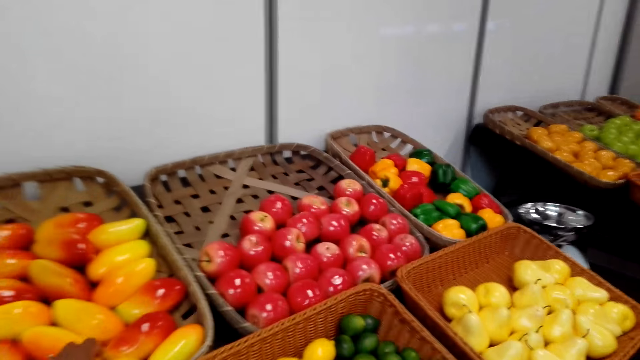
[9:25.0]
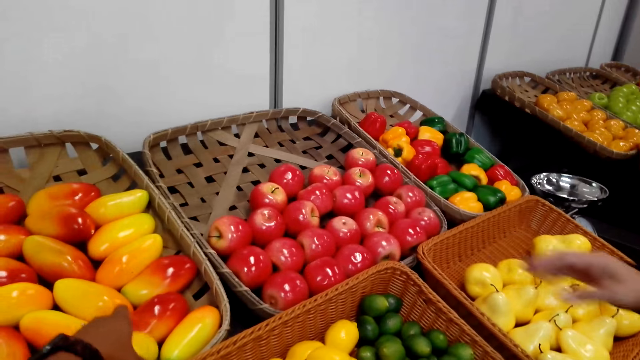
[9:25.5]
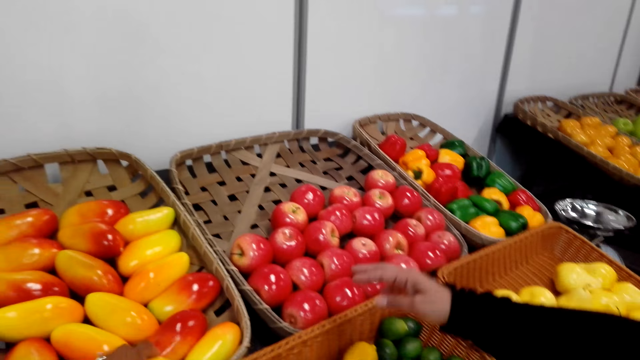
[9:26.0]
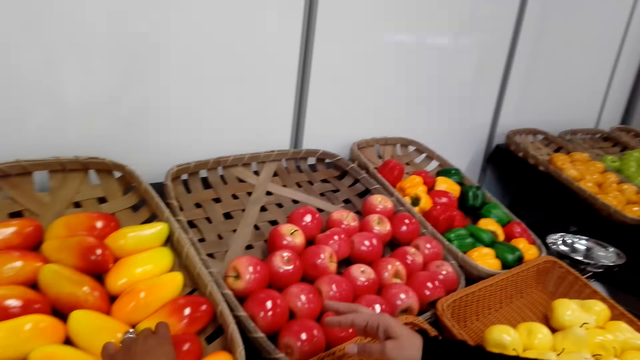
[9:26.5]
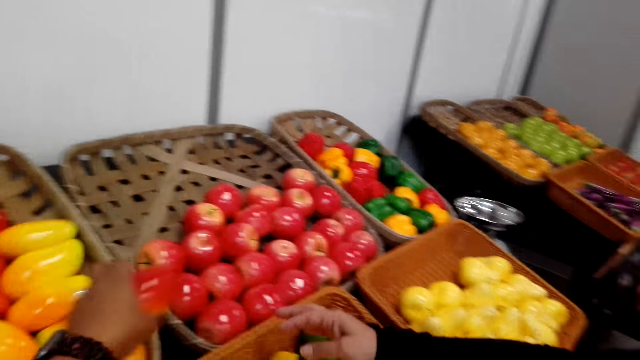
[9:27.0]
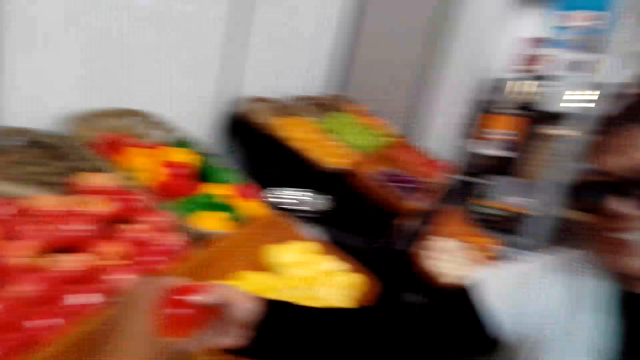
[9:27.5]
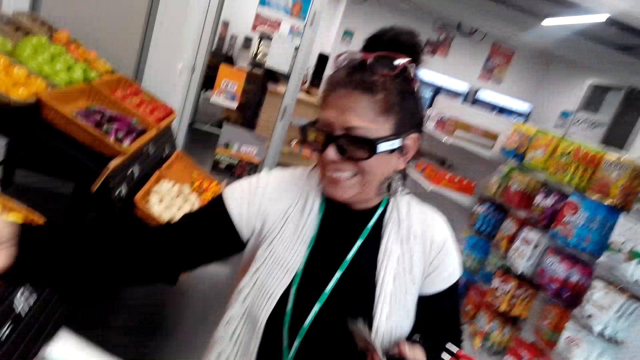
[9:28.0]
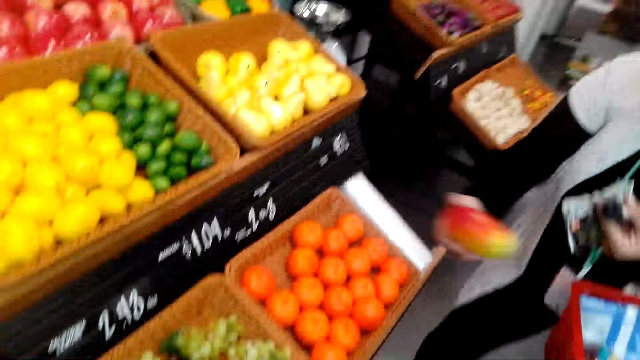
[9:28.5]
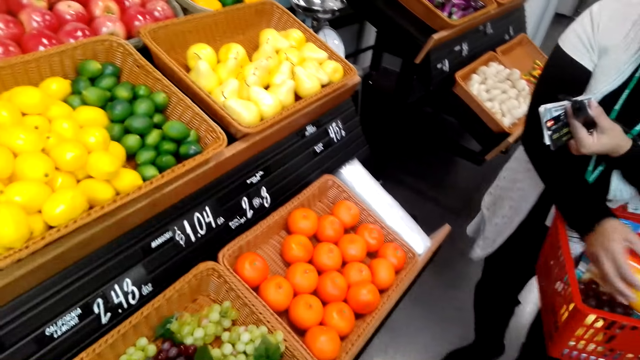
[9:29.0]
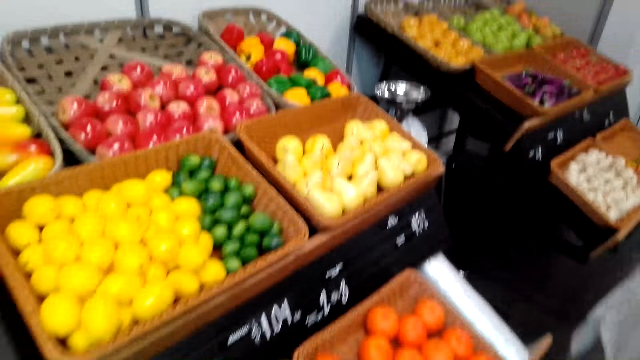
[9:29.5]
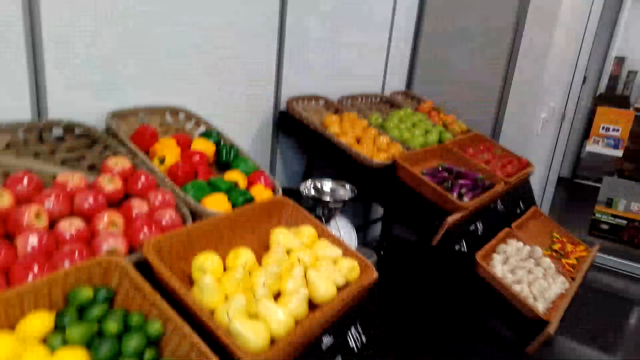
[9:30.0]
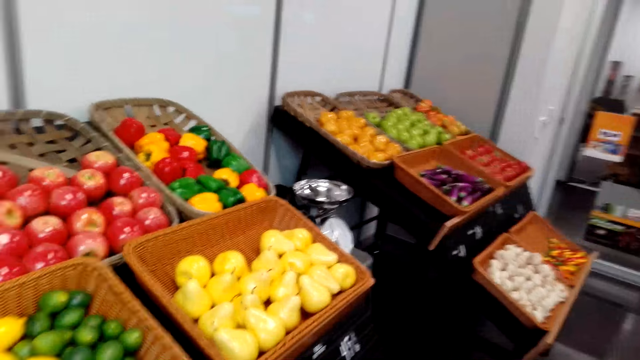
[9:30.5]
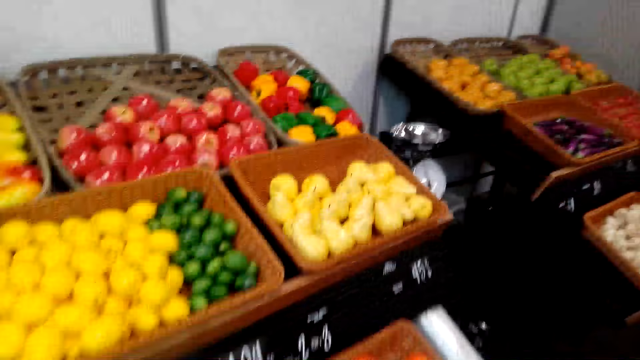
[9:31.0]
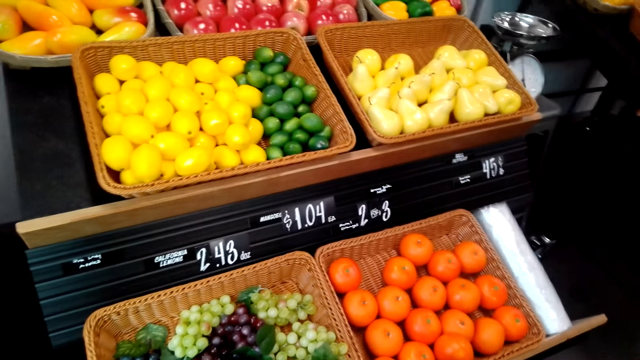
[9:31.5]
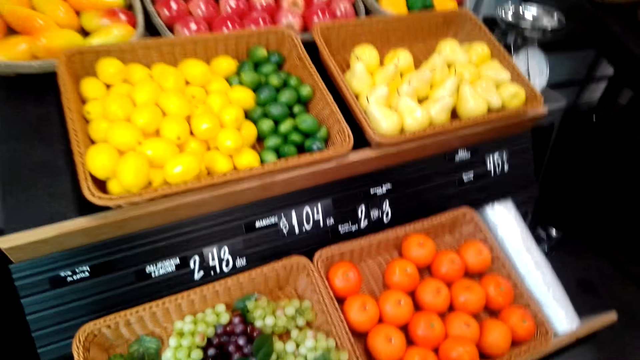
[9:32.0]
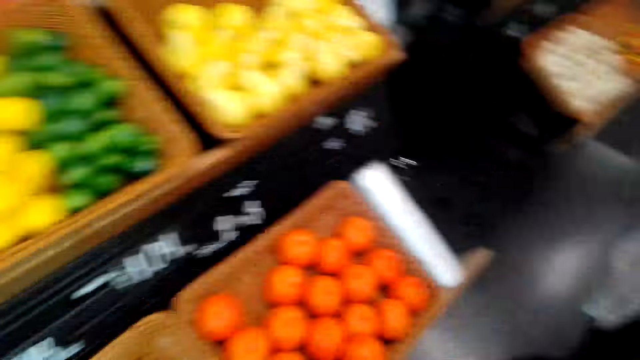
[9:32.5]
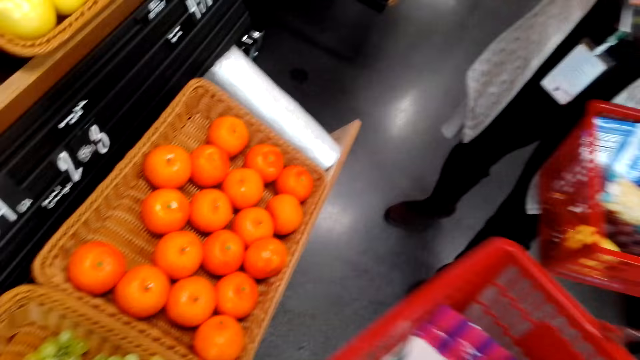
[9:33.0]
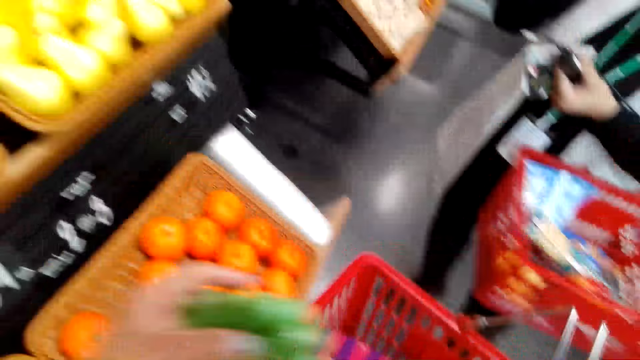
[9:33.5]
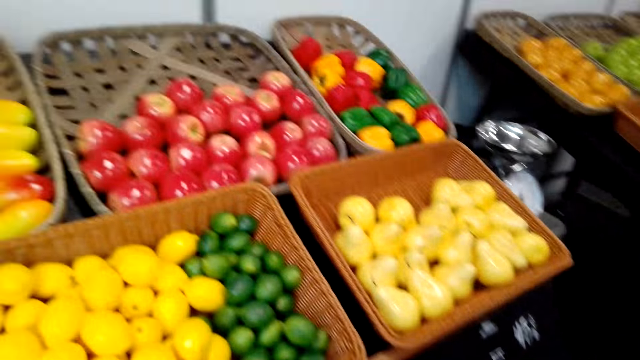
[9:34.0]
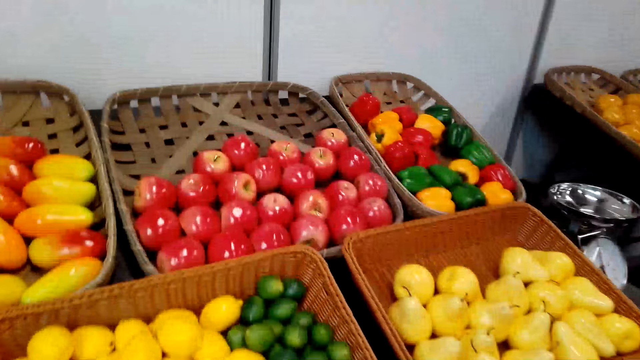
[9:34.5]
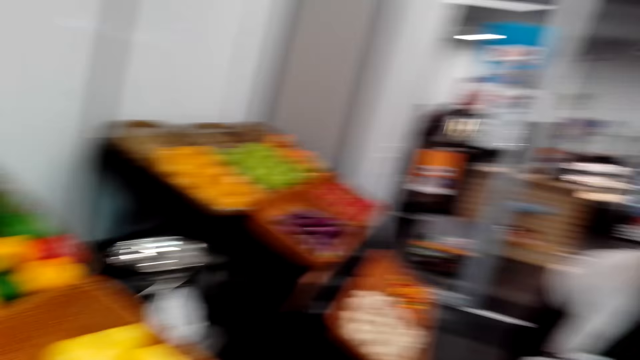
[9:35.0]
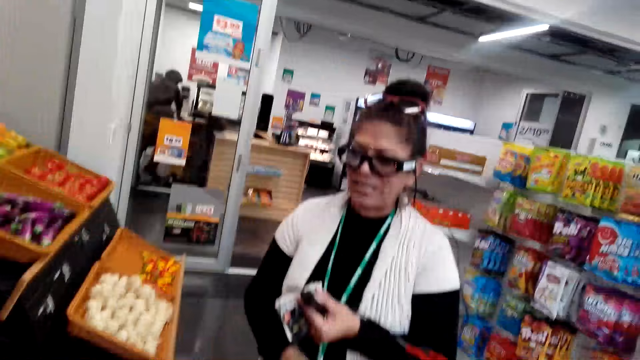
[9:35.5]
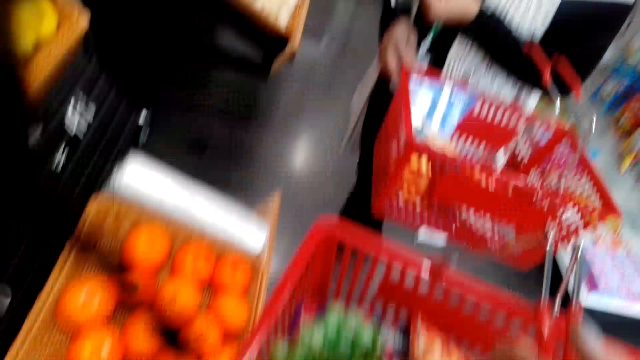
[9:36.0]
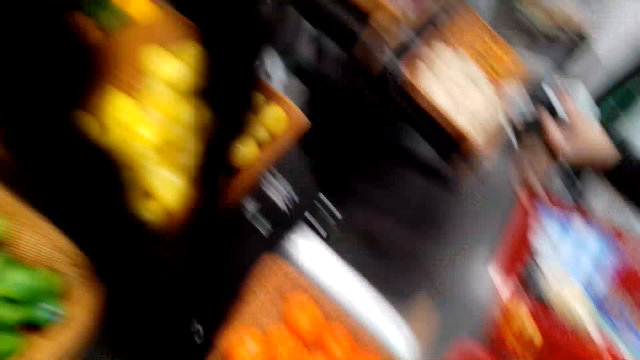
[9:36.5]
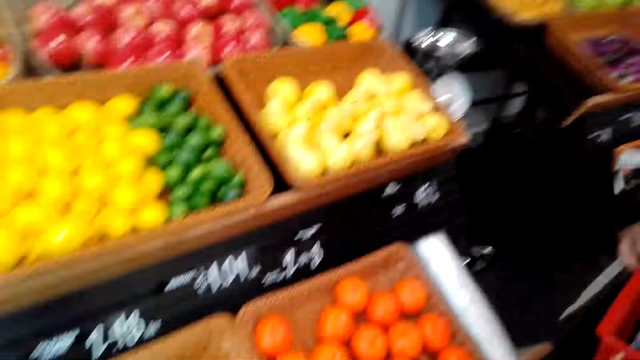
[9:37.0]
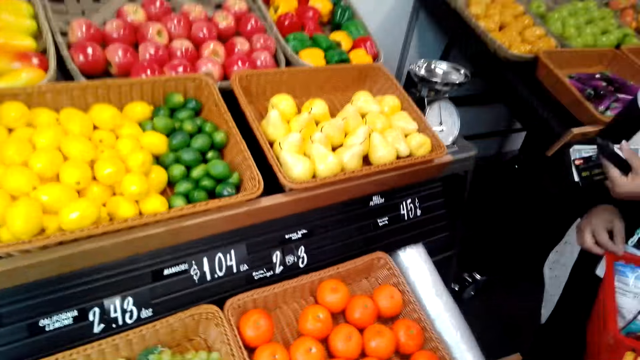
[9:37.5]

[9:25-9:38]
The camera wearer picks a mango from the basket. They give a person the mango. The person puts the mango in a shopping bucket. The camera wearer interacts with the person and looks around. They place grapes in the basket.

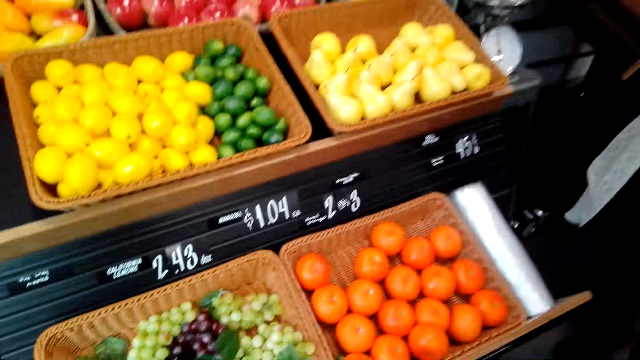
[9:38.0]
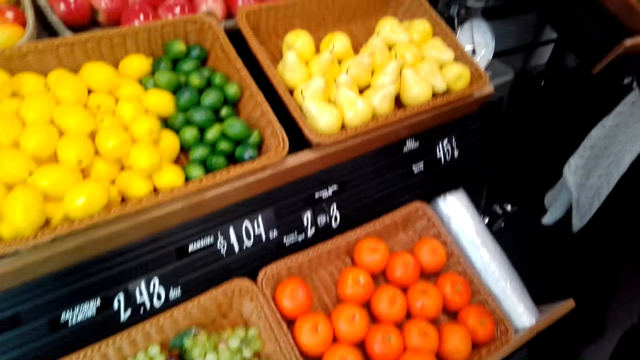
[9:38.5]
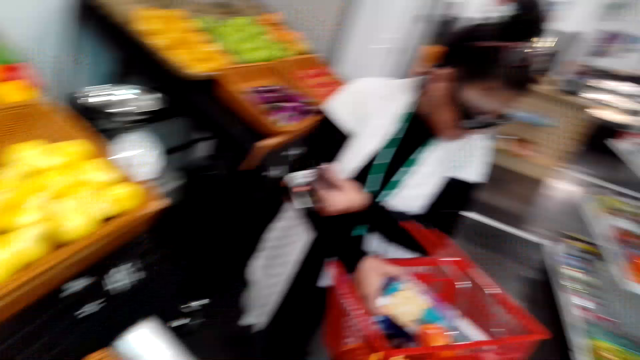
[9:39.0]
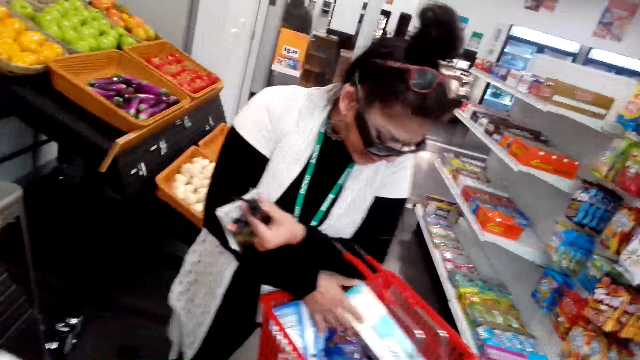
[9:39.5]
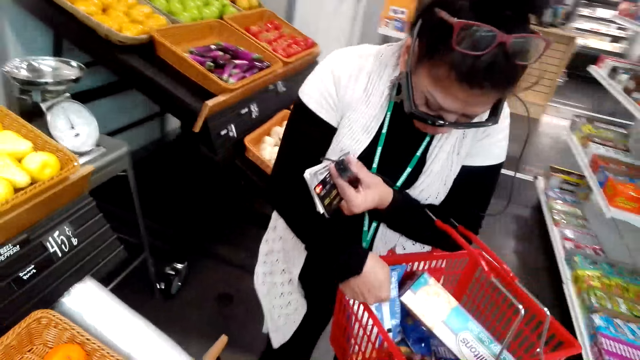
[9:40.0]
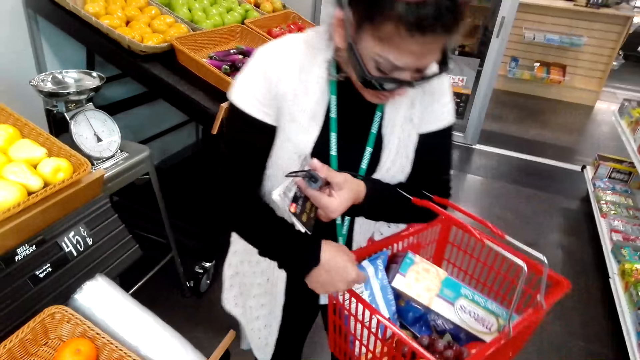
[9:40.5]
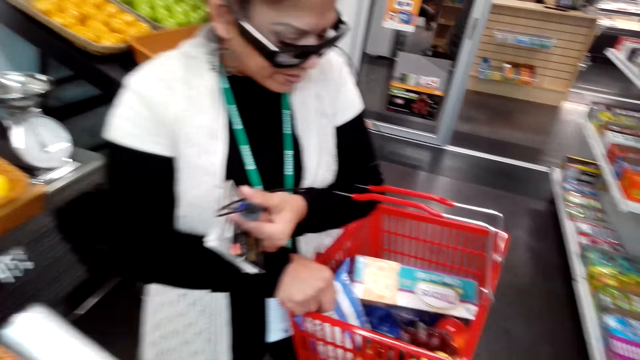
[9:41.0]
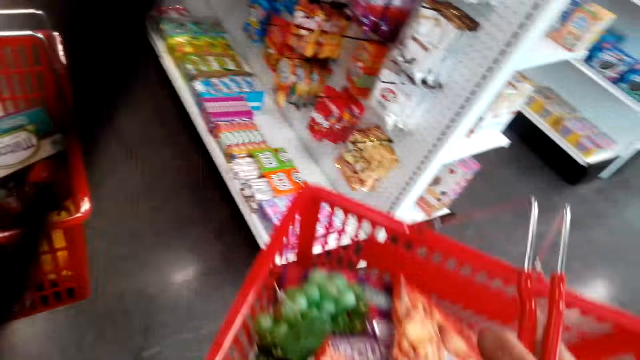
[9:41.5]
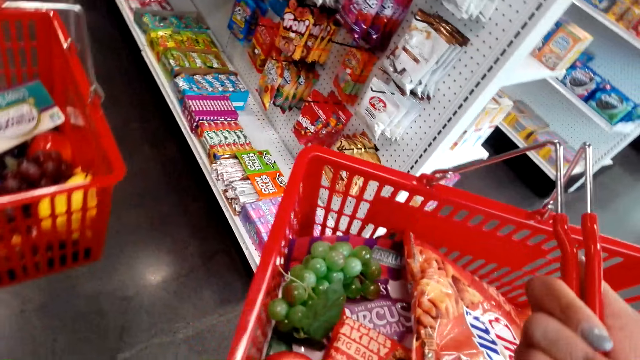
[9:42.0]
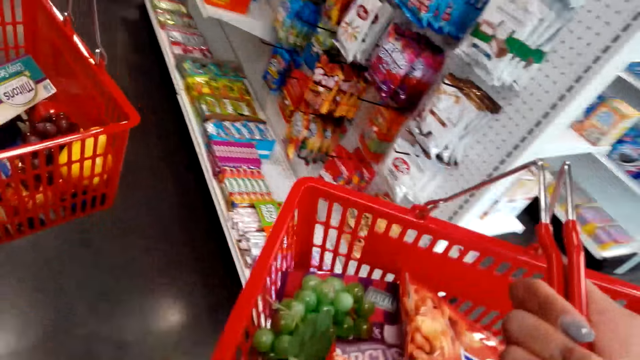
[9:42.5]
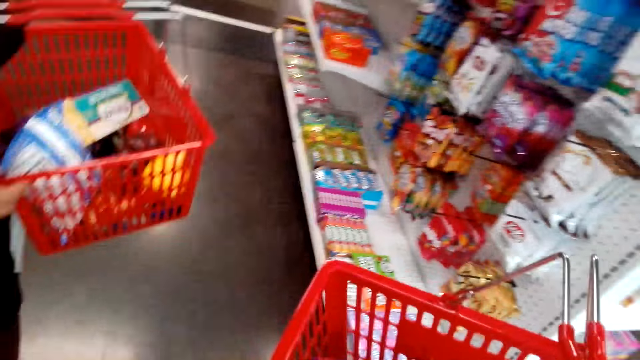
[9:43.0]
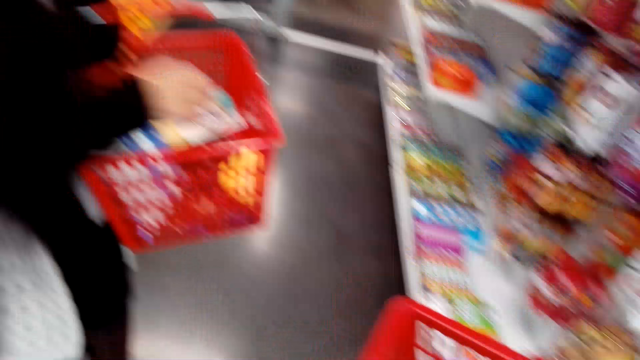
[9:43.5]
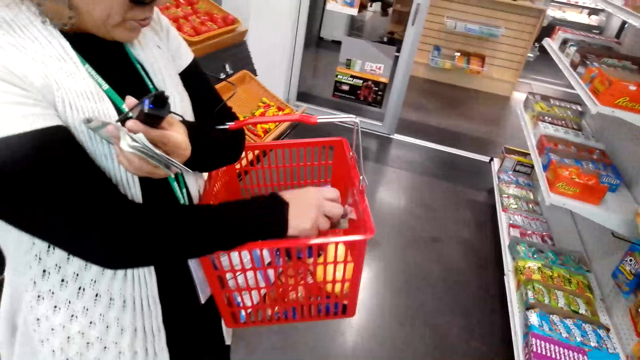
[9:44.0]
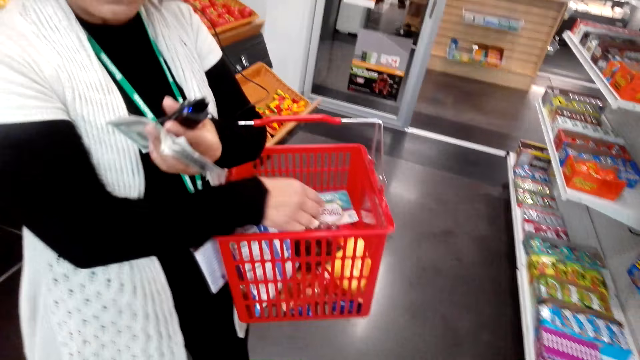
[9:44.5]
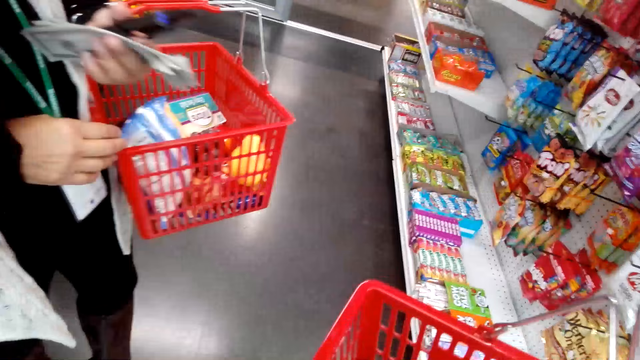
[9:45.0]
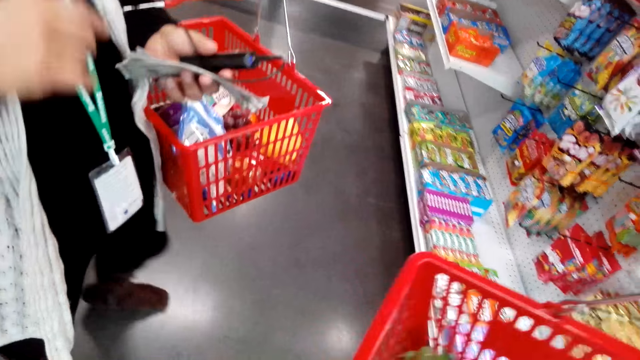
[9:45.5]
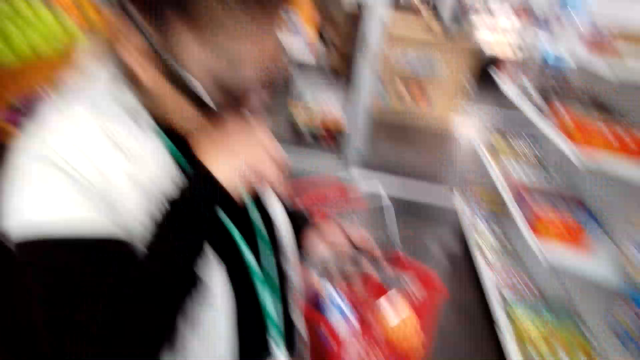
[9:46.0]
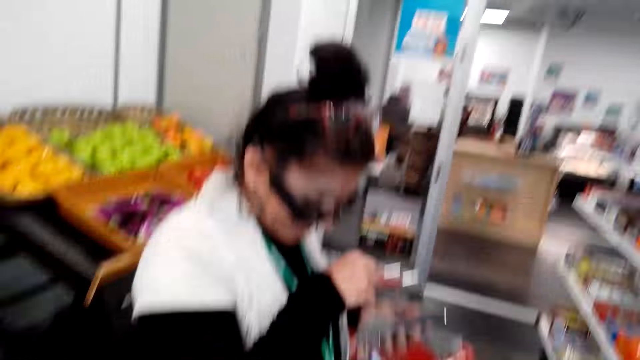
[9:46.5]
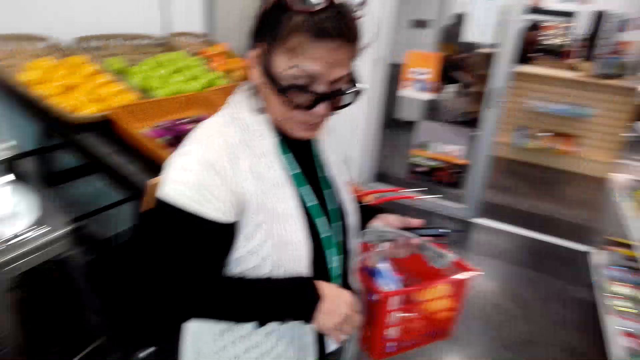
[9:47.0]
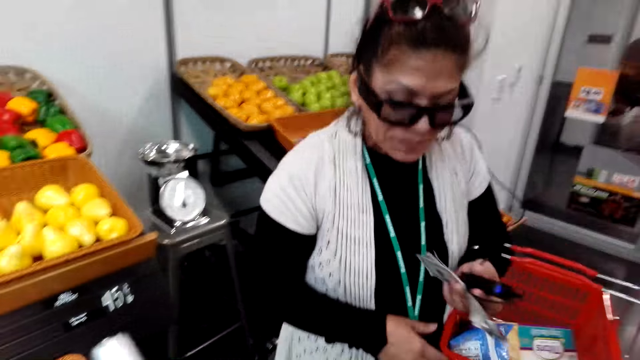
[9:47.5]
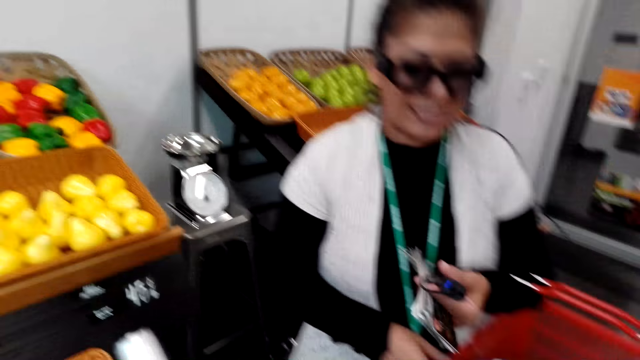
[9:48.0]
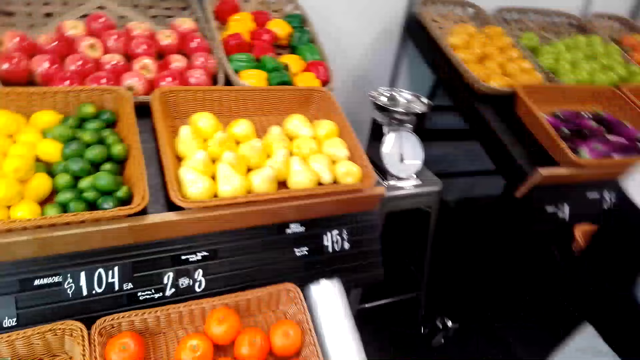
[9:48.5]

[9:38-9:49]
The camera wearer interacts with a person. The person touches items in the bucket. The camera wearer looks around.
